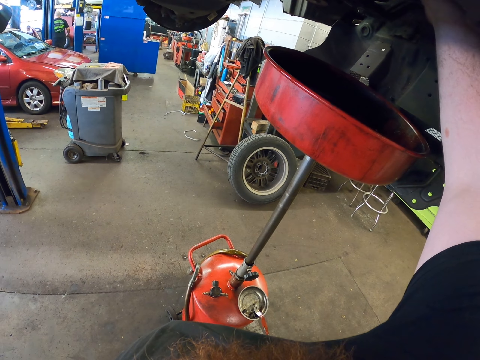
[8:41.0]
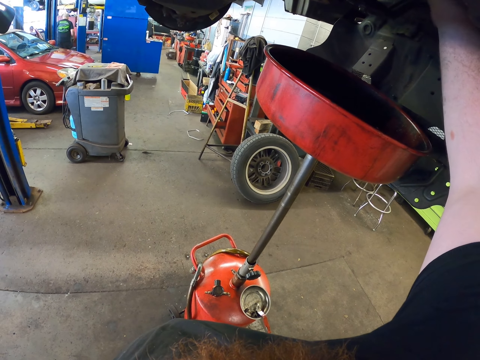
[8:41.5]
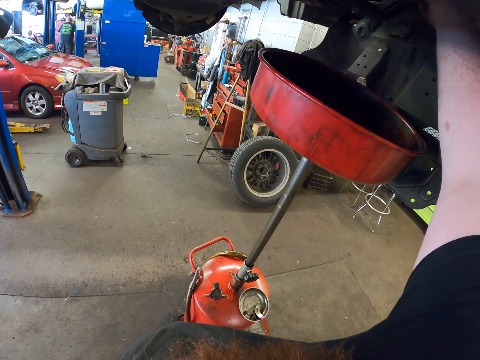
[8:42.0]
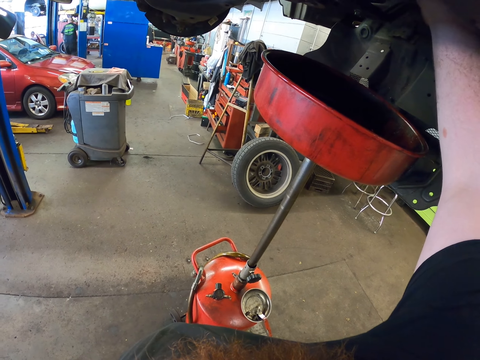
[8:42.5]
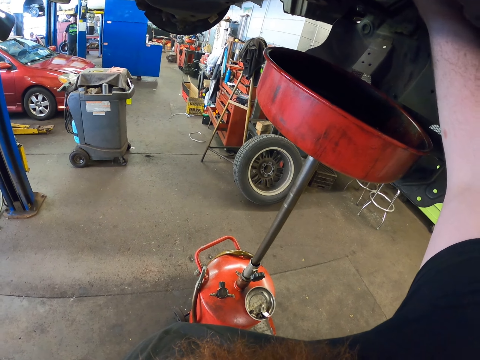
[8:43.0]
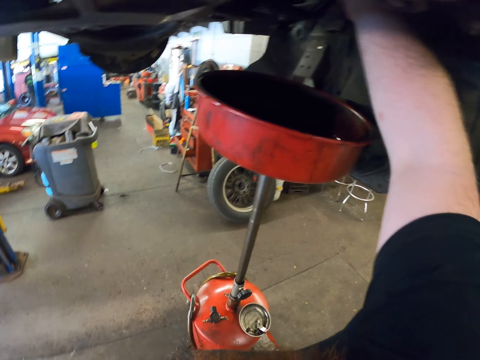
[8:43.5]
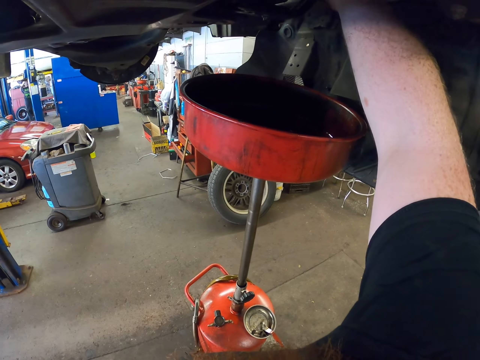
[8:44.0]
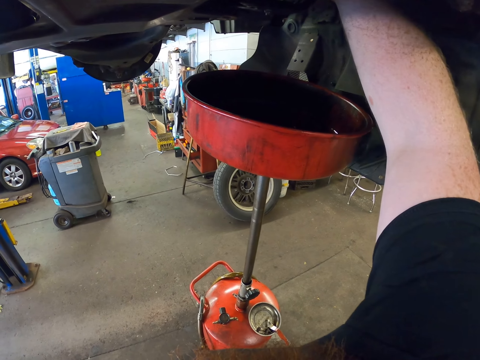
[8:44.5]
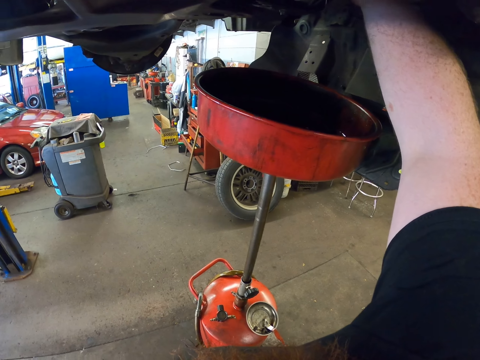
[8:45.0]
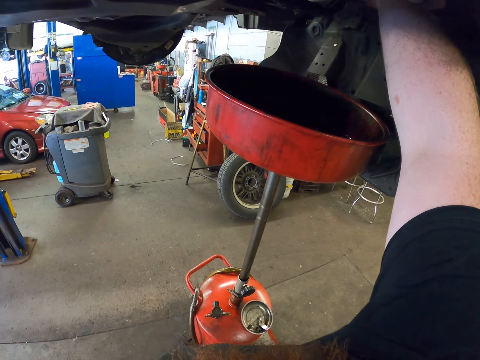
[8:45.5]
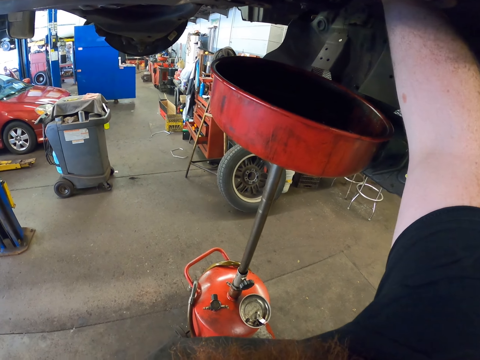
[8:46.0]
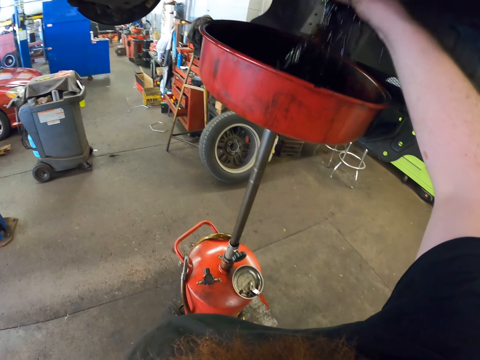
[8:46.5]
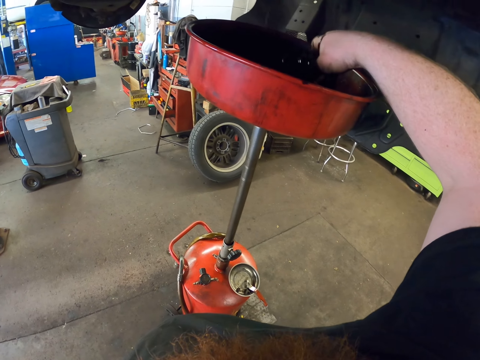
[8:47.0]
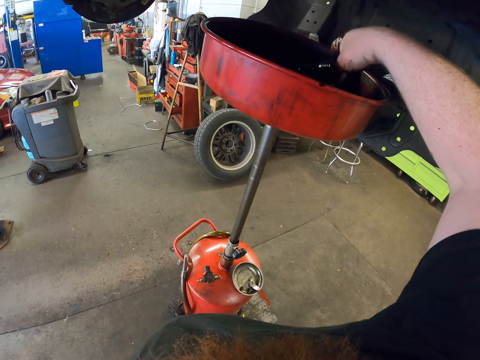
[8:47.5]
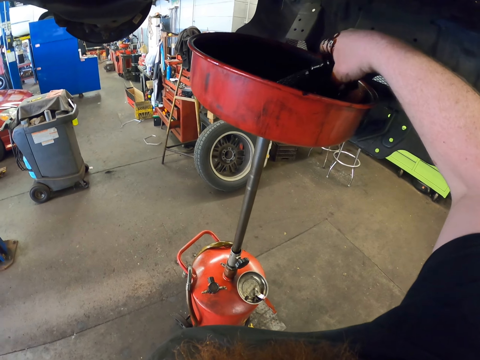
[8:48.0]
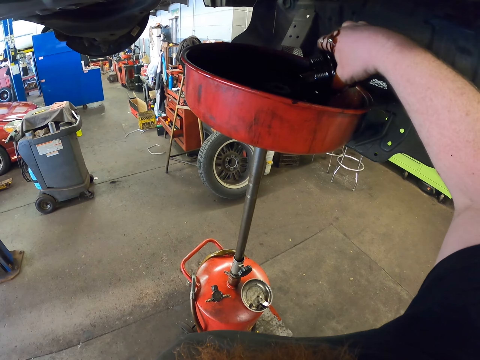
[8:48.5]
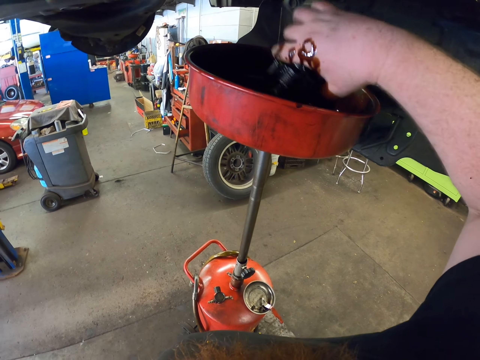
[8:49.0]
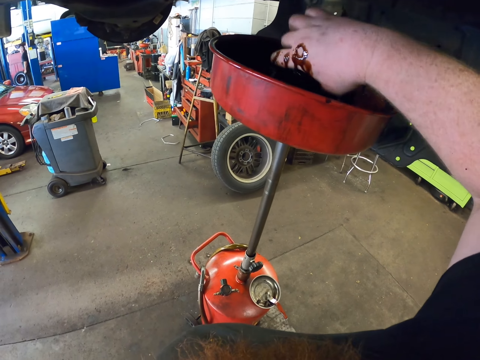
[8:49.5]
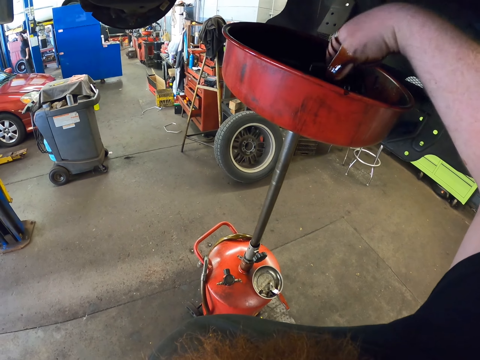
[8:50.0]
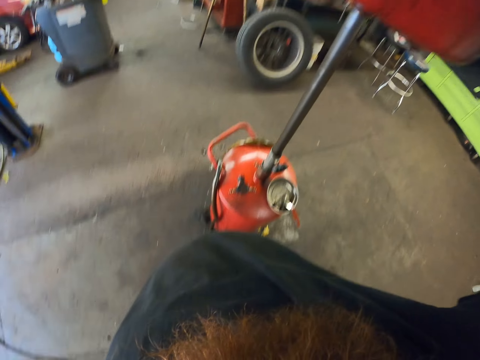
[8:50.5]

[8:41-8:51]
The camera wearer does something. They shake the tank lid on the oil collector under the car. They pour oil in something.
